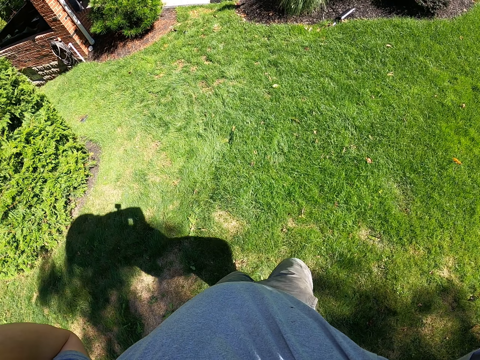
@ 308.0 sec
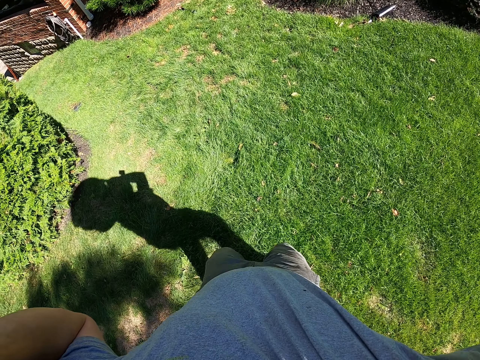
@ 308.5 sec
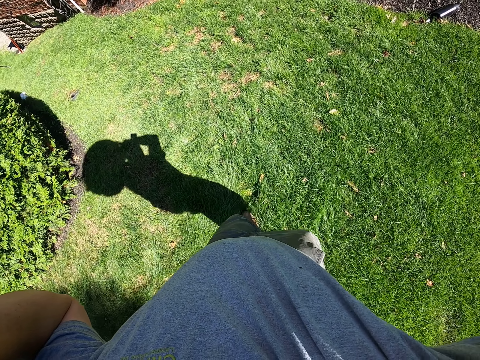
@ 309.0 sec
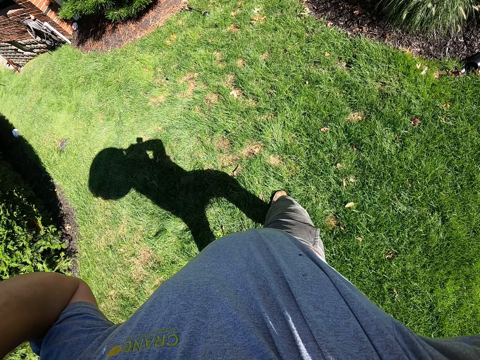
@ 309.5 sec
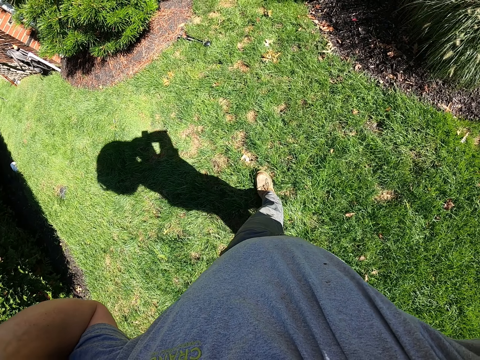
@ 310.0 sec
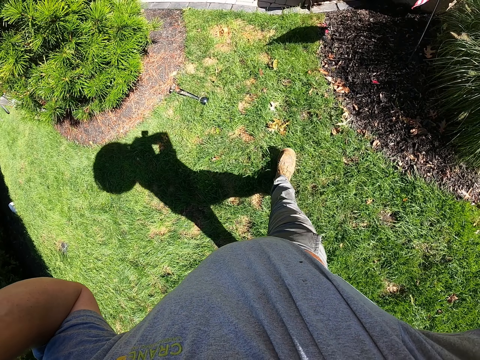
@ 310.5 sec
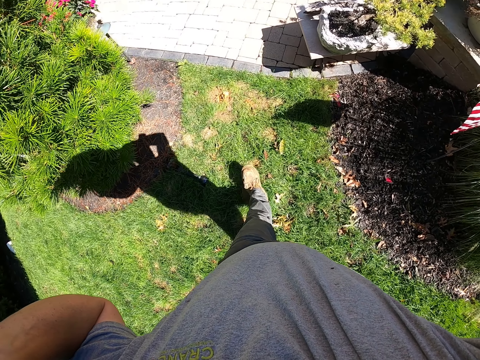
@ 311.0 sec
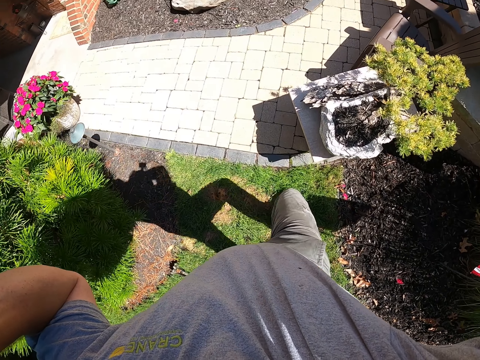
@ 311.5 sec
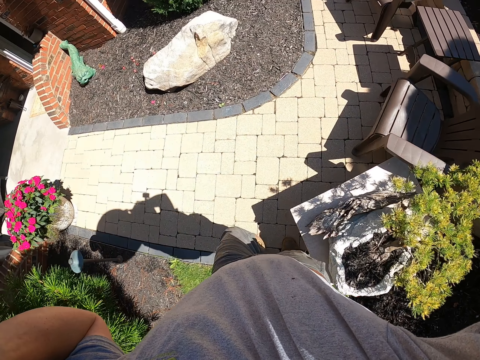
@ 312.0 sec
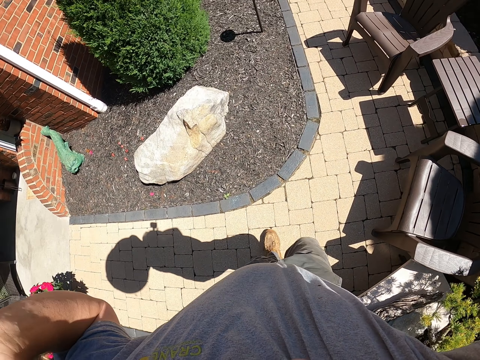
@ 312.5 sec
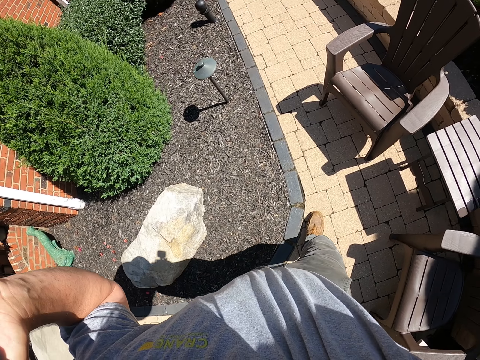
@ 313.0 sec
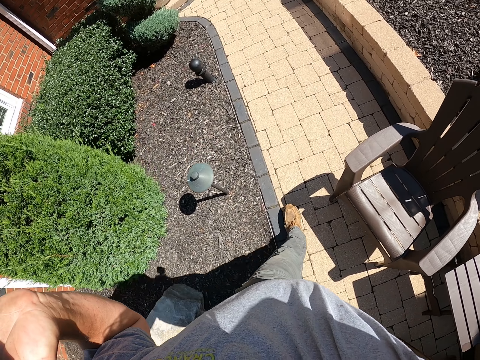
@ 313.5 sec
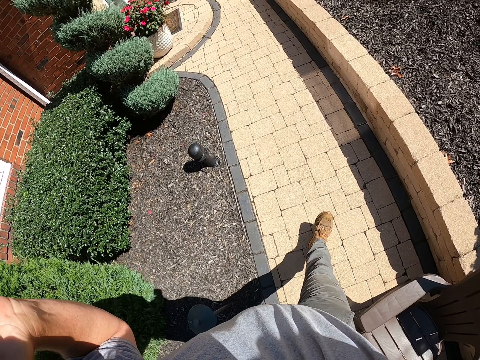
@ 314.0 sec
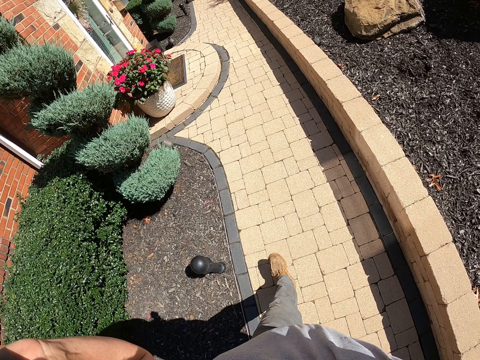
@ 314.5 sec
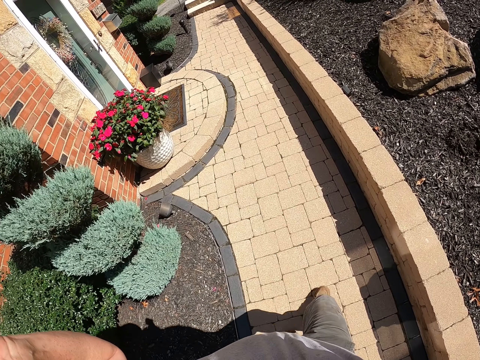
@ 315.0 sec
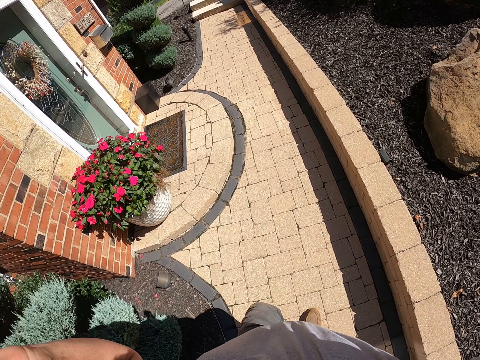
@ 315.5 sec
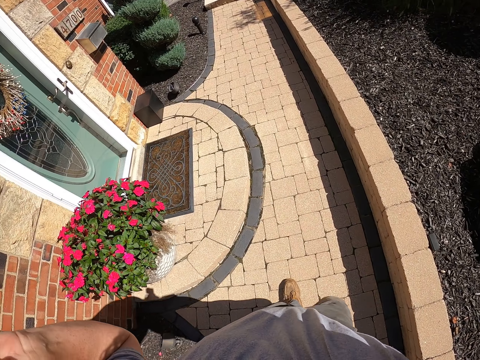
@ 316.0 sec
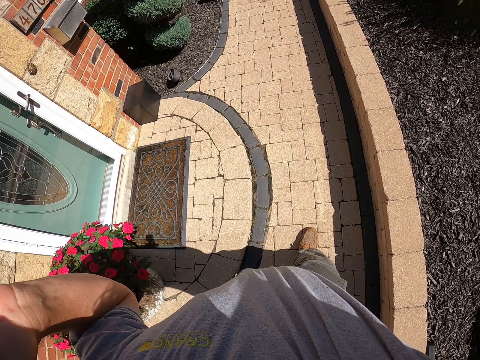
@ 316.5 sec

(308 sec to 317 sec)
The camera wearer walks at the compound.

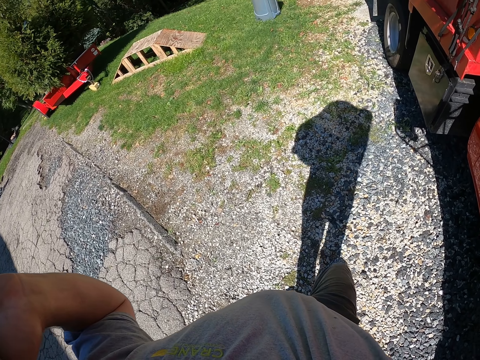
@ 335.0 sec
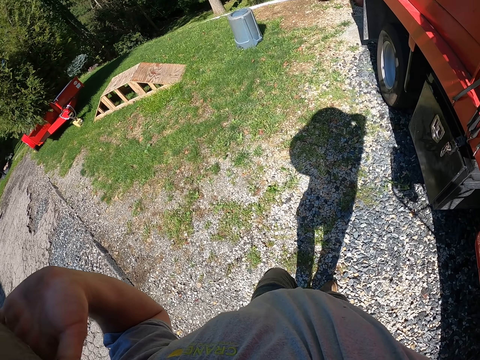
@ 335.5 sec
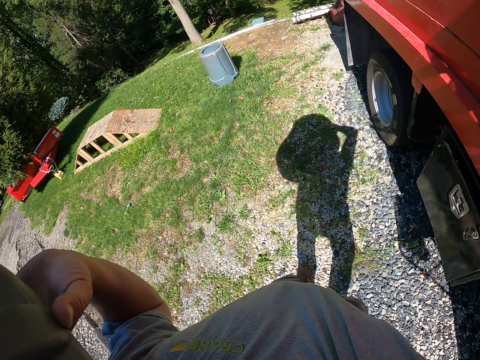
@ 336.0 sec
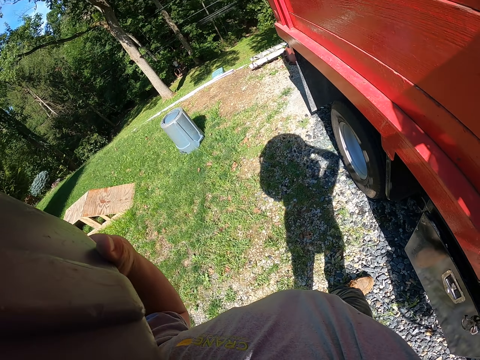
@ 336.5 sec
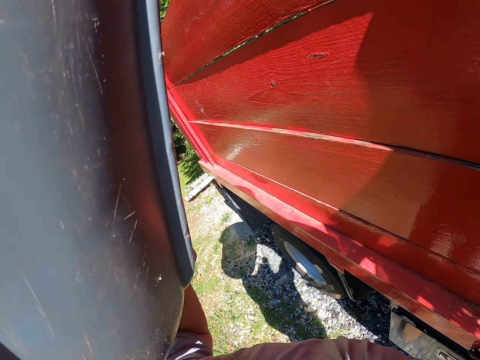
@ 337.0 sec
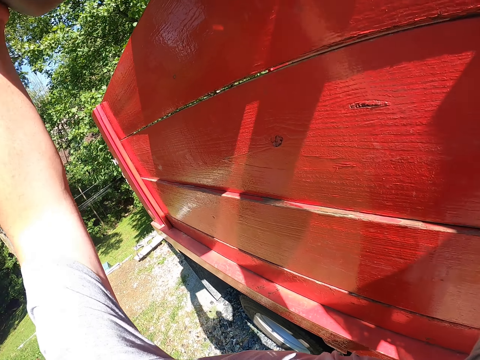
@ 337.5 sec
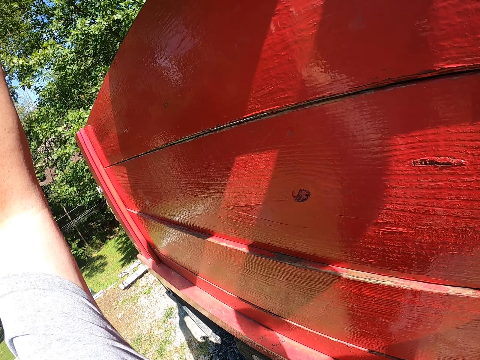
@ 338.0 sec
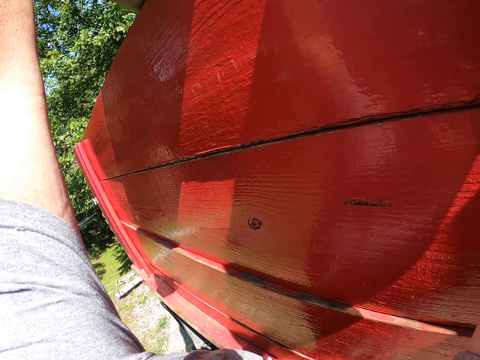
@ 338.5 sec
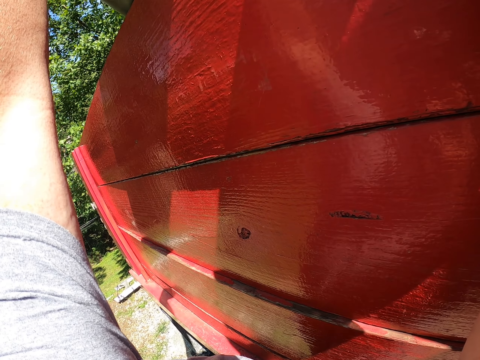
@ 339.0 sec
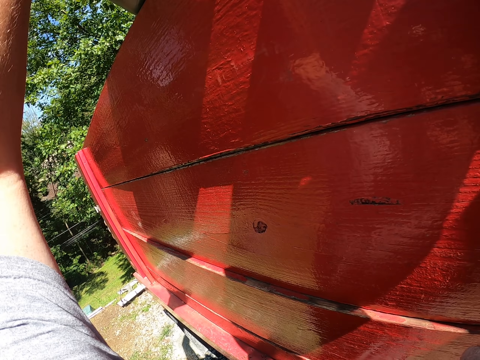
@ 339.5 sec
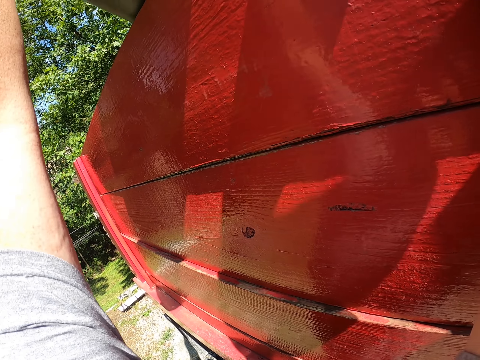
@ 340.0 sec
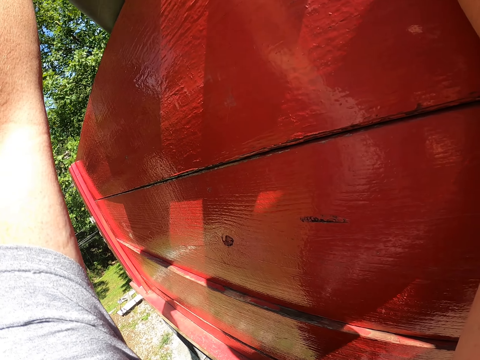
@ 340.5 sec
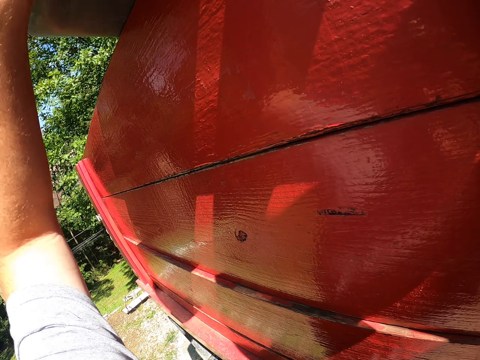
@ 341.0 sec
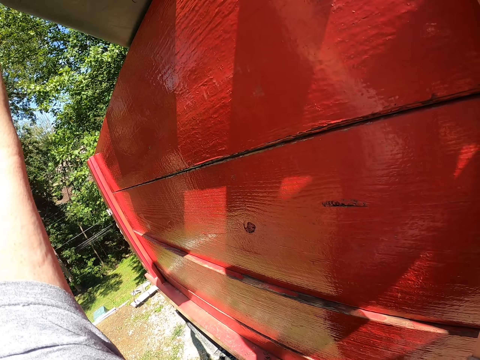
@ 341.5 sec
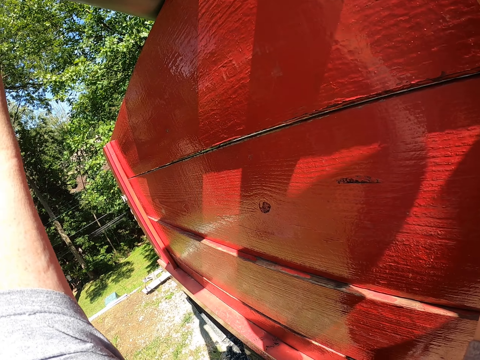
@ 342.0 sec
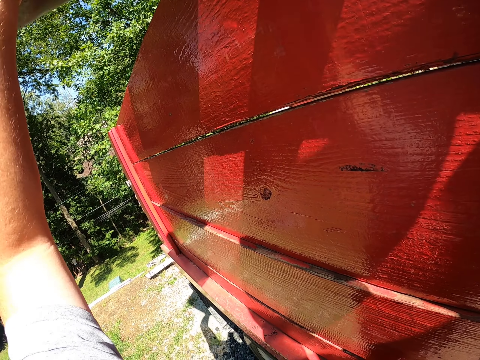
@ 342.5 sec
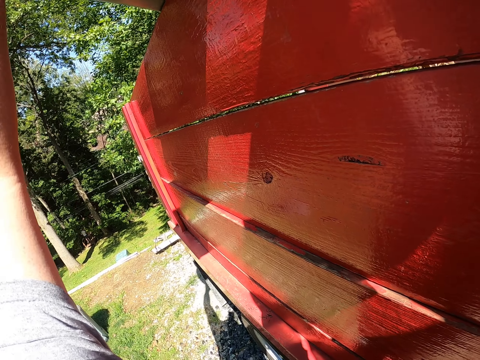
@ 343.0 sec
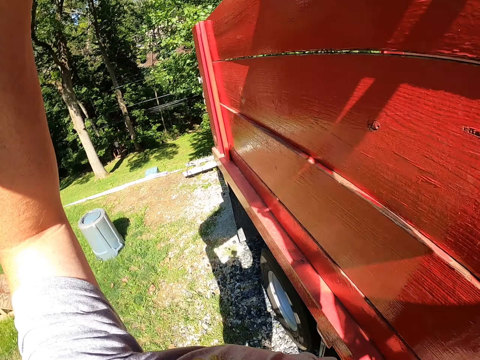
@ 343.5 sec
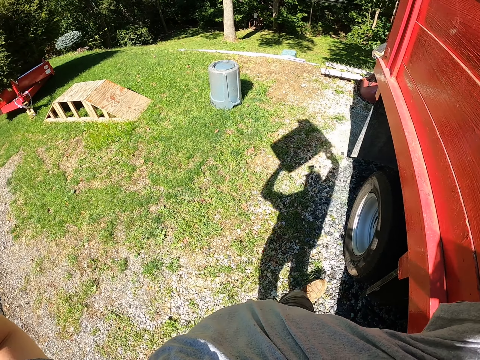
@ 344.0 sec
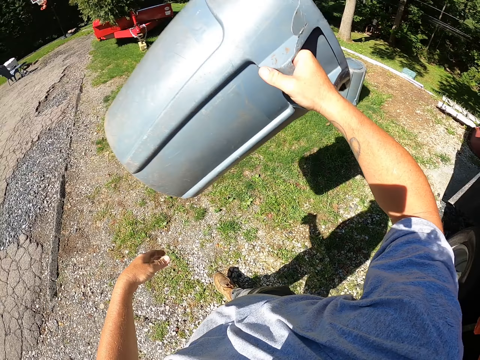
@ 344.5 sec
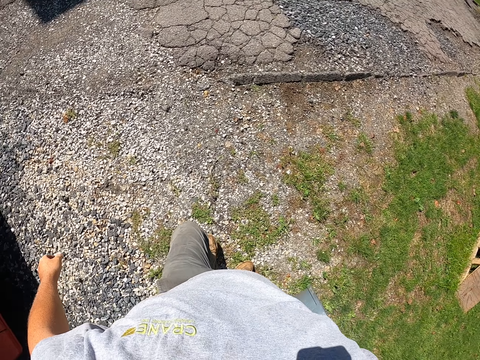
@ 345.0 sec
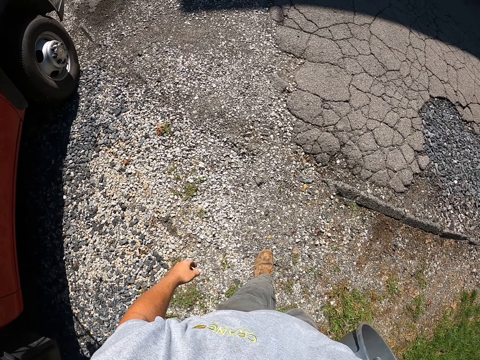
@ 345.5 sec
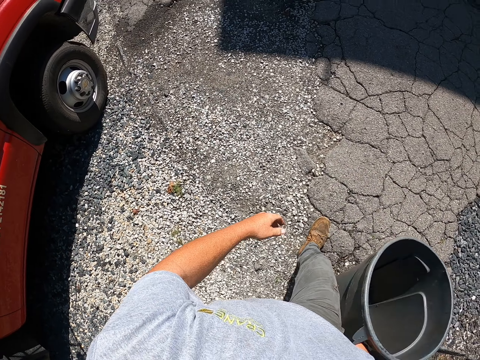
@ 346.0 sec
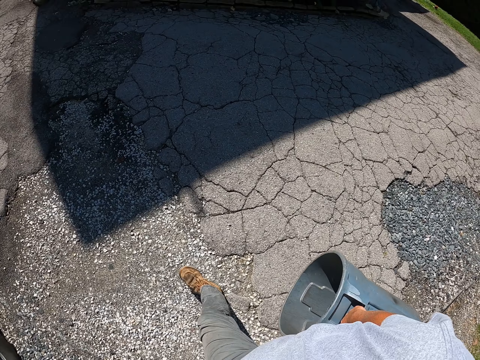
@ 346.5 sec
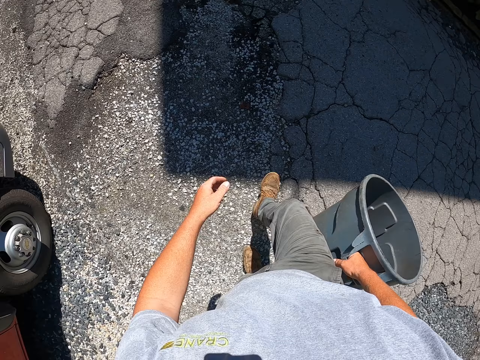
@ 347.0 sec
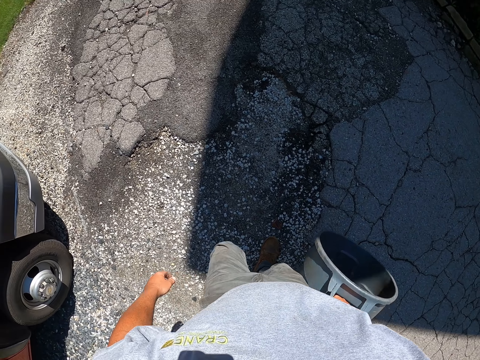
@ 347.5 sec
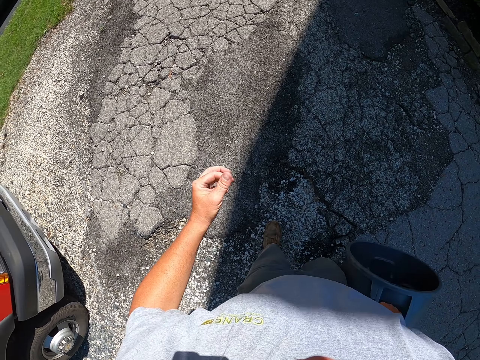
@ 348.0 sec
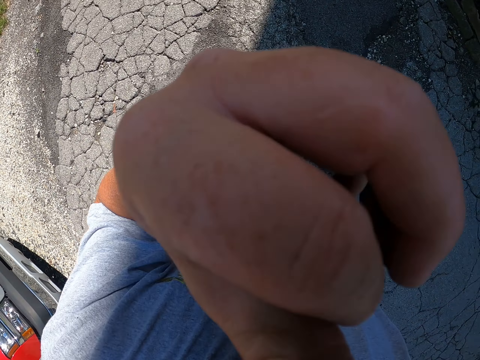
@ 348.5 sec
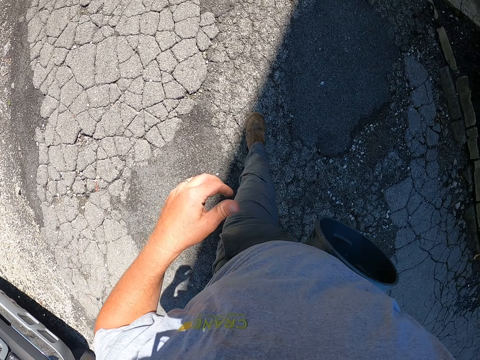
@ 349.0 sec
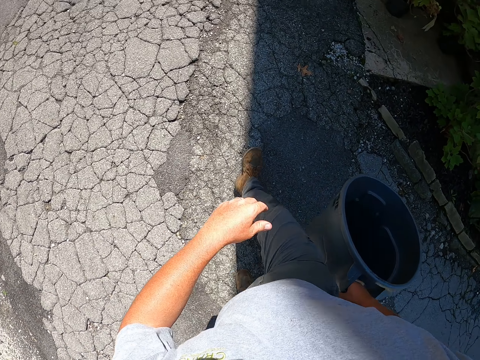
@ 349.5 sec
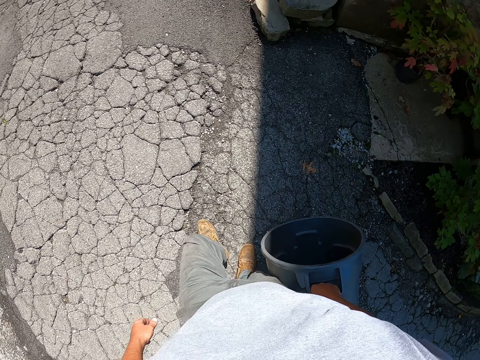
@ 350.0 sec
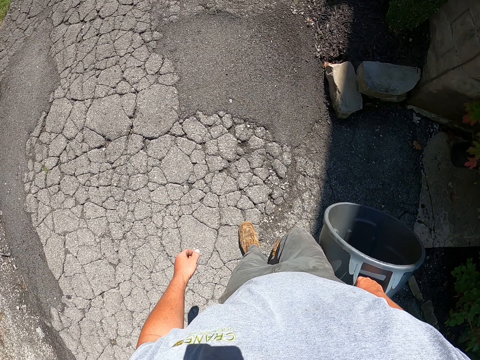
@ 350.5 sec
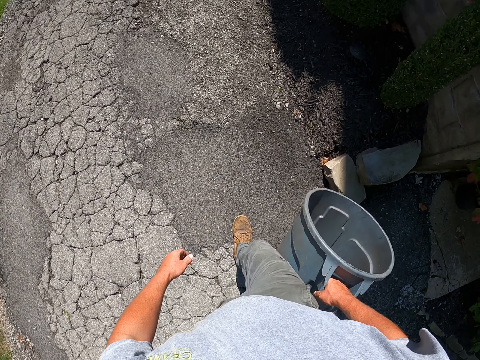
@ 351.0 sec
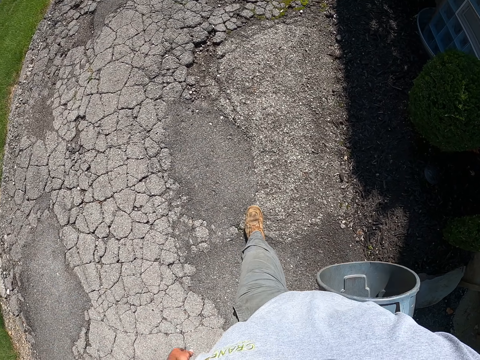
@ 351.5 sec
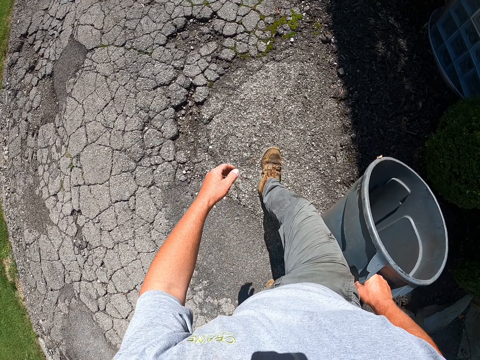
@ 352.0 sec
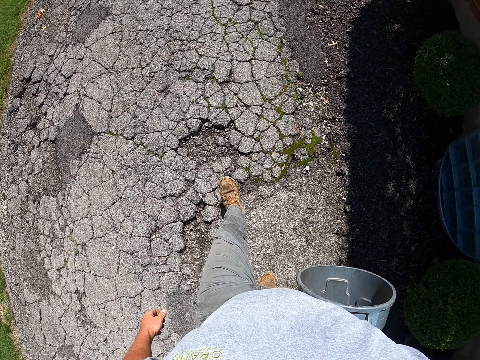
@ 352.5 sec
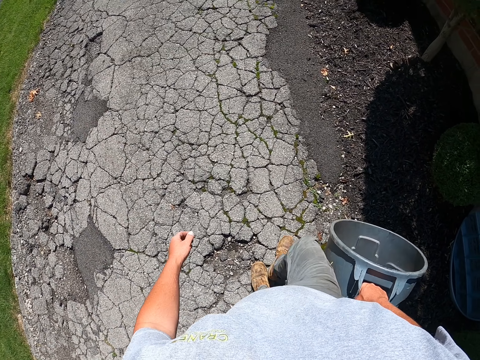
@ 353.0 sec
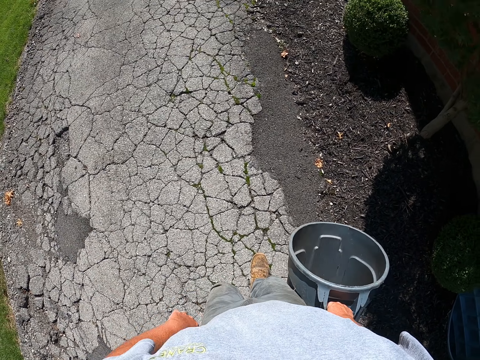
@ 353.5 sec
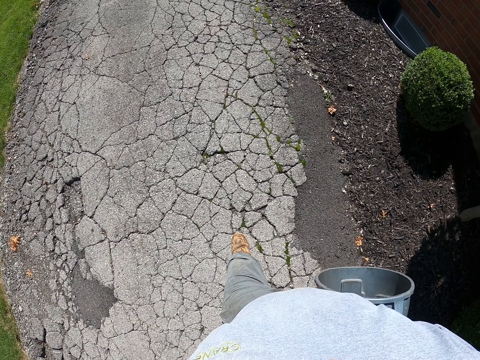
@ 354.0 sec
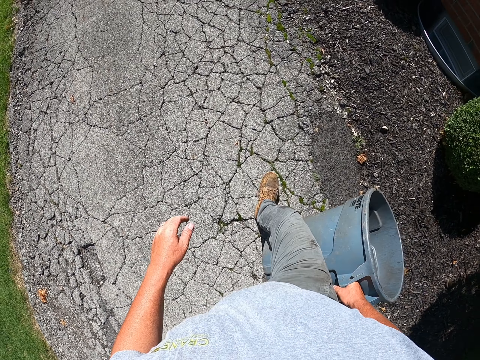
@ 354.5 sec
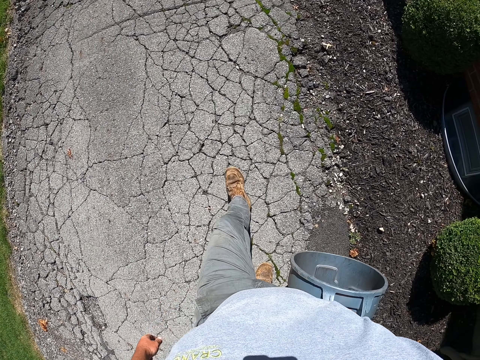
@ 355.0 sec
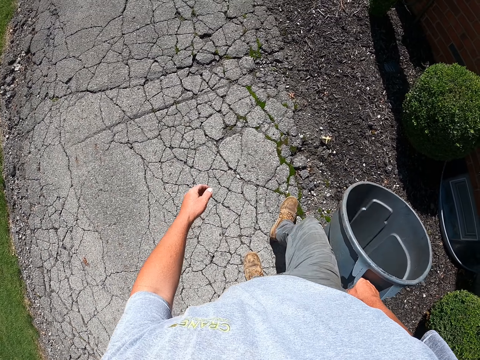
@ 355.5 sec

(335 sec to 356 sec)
The camera wearer pours the leaves in the vehicle. They hold the dustbin. They walk at the compound. They touch the nose.
